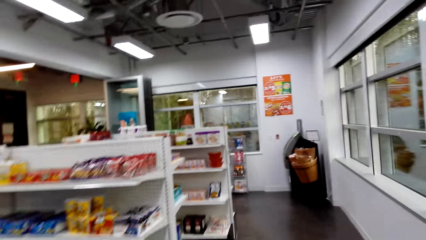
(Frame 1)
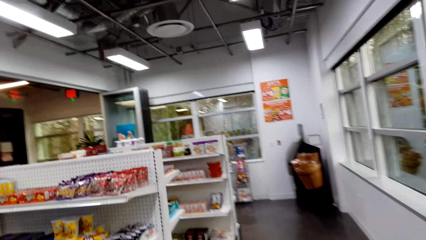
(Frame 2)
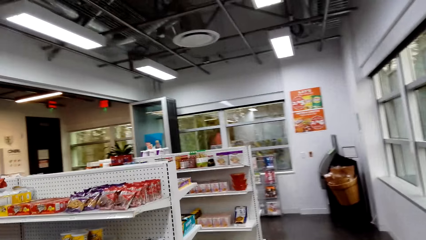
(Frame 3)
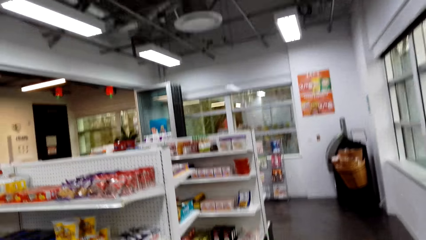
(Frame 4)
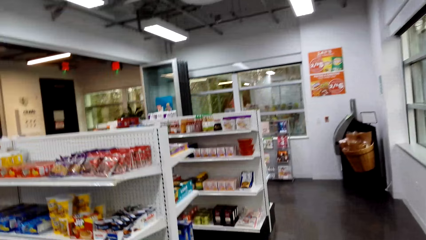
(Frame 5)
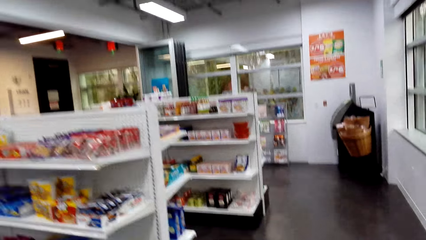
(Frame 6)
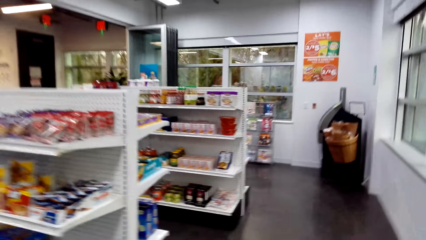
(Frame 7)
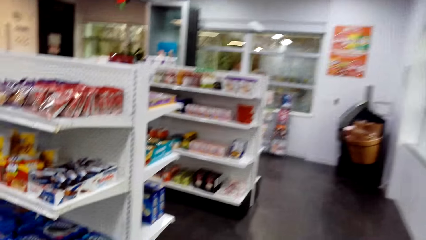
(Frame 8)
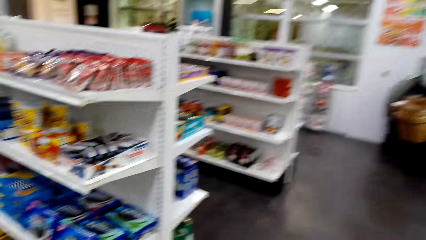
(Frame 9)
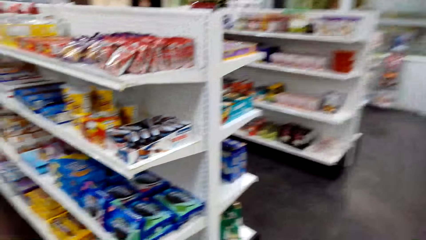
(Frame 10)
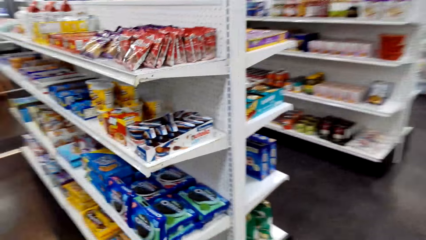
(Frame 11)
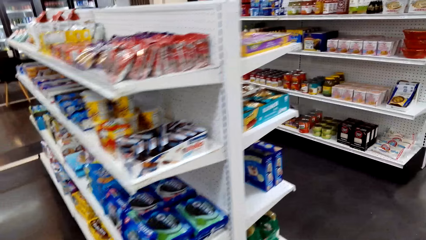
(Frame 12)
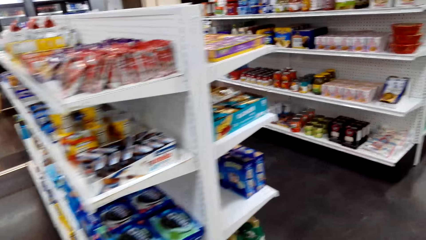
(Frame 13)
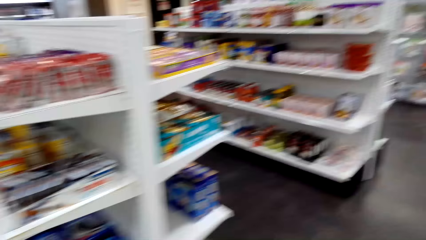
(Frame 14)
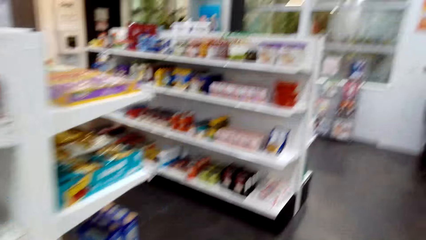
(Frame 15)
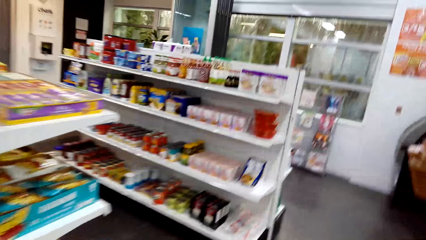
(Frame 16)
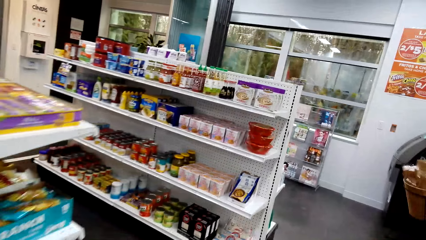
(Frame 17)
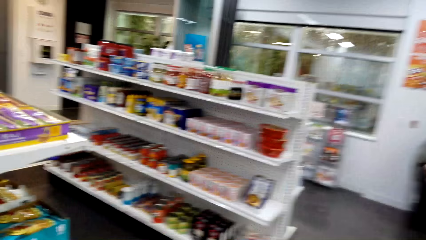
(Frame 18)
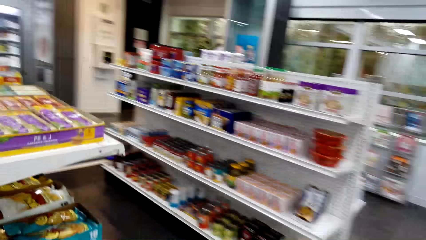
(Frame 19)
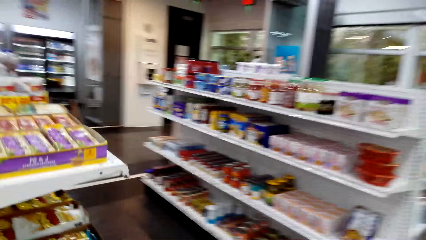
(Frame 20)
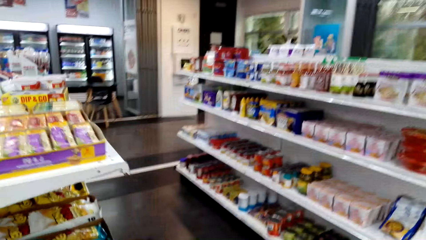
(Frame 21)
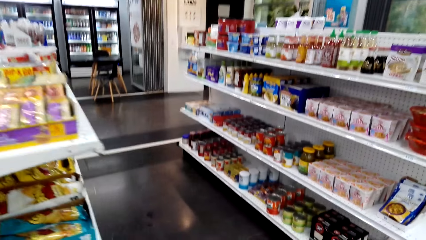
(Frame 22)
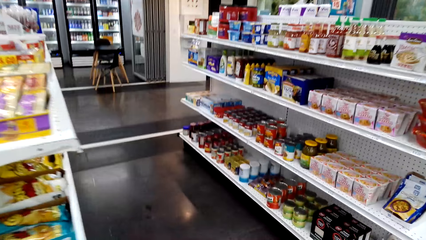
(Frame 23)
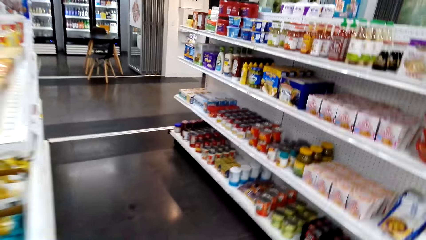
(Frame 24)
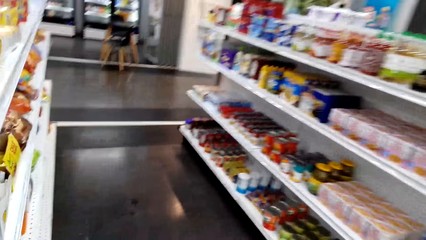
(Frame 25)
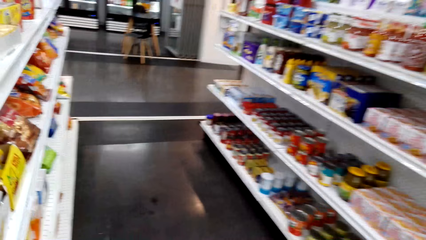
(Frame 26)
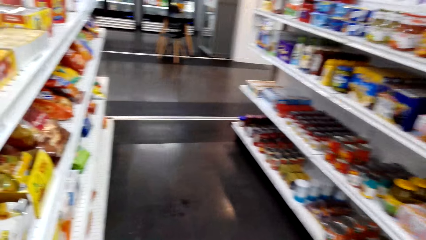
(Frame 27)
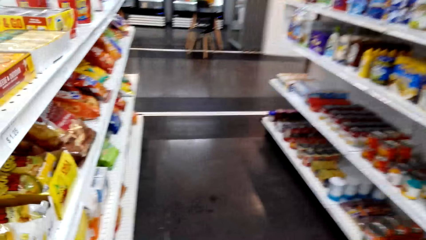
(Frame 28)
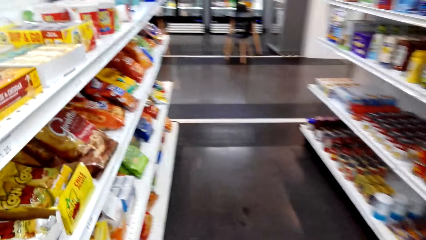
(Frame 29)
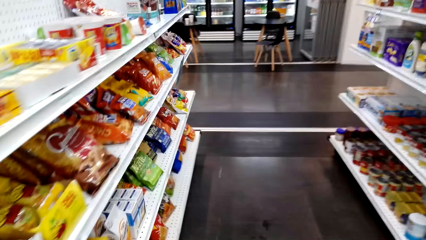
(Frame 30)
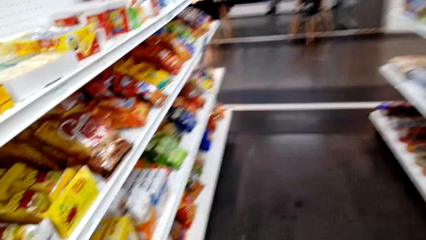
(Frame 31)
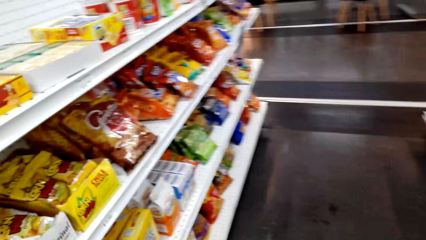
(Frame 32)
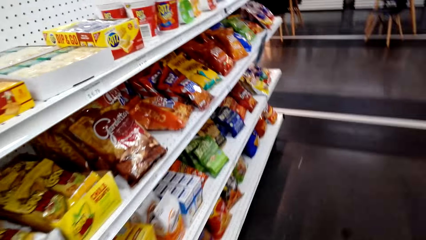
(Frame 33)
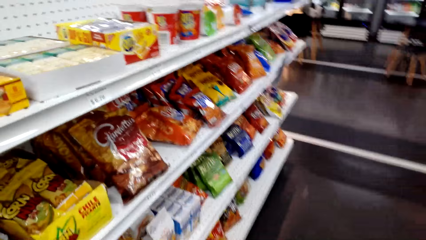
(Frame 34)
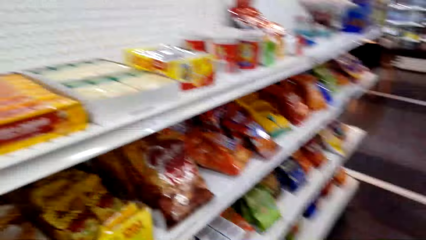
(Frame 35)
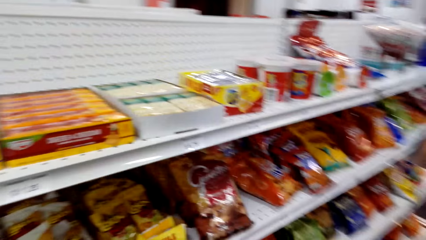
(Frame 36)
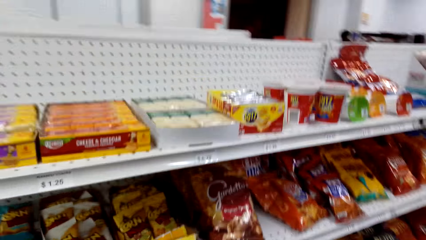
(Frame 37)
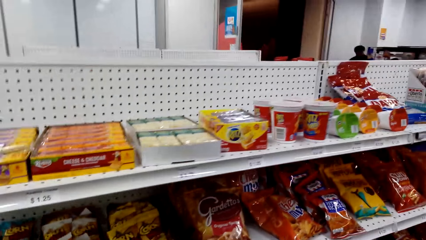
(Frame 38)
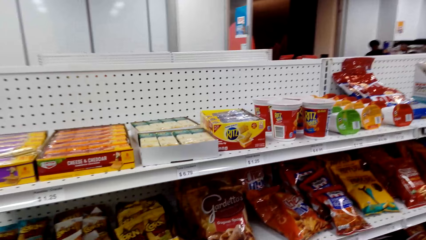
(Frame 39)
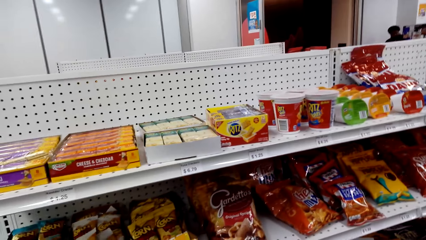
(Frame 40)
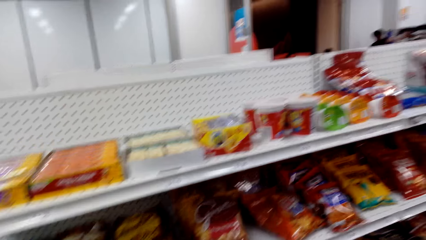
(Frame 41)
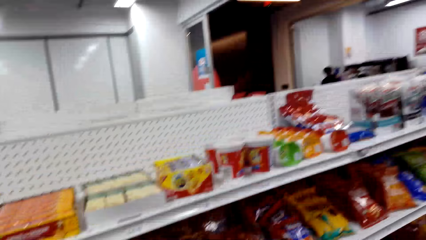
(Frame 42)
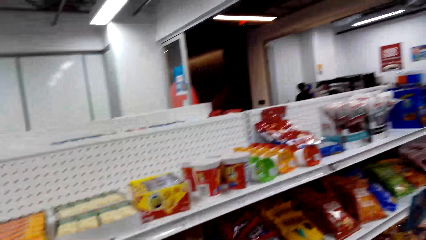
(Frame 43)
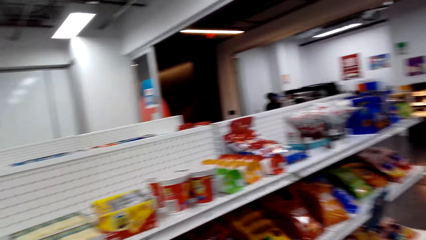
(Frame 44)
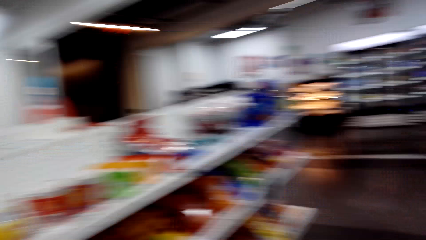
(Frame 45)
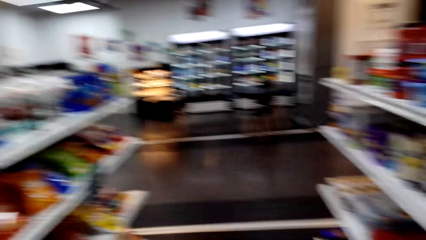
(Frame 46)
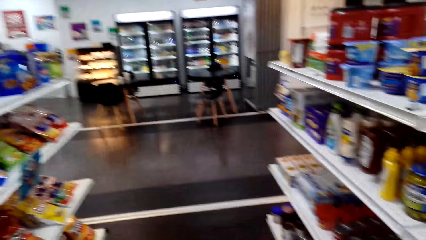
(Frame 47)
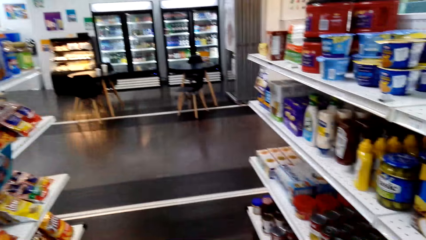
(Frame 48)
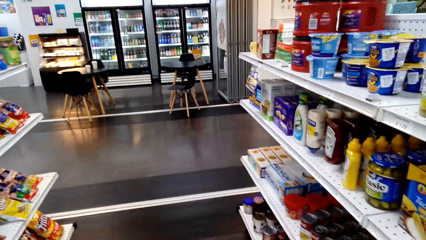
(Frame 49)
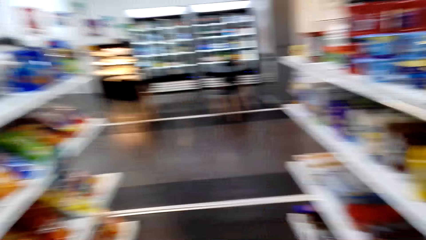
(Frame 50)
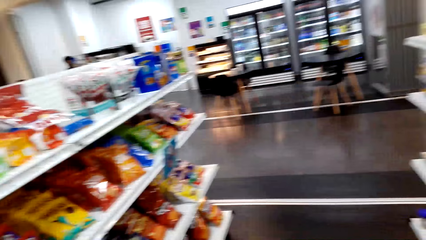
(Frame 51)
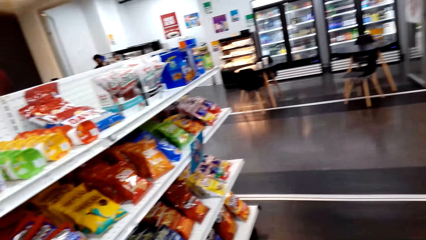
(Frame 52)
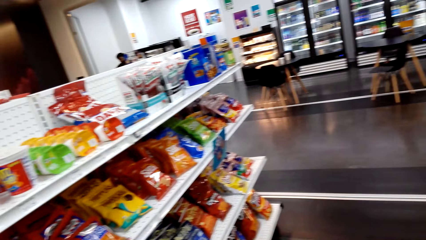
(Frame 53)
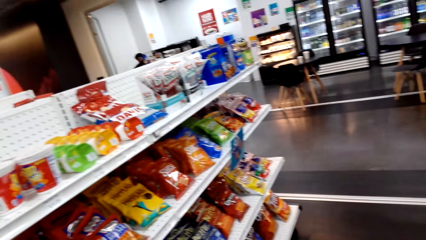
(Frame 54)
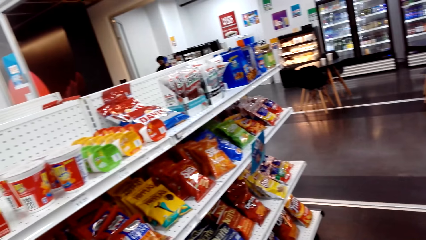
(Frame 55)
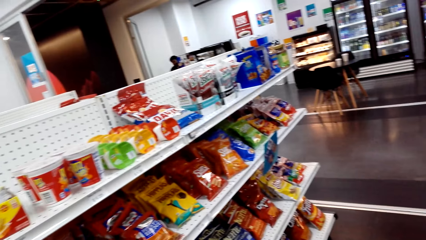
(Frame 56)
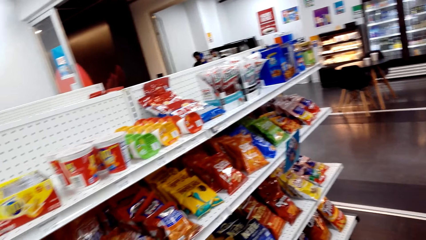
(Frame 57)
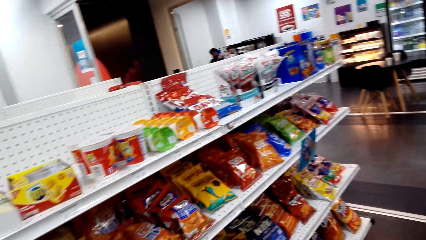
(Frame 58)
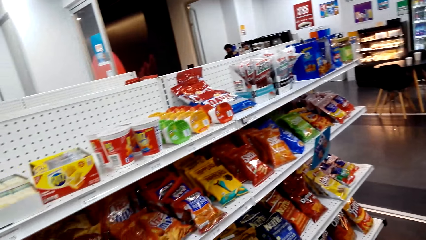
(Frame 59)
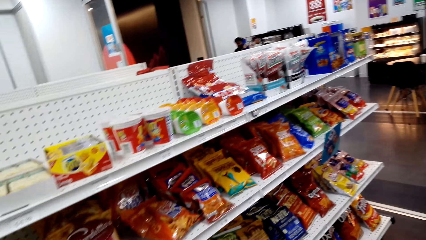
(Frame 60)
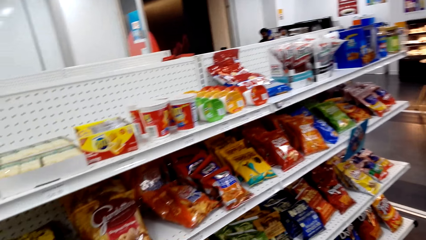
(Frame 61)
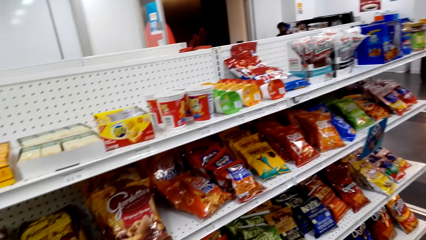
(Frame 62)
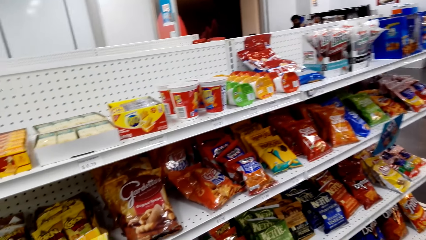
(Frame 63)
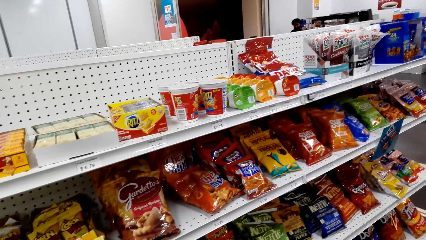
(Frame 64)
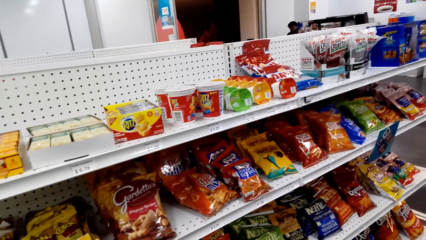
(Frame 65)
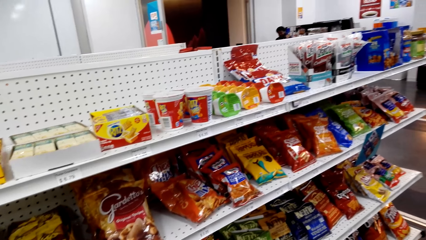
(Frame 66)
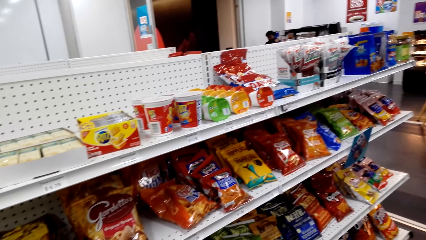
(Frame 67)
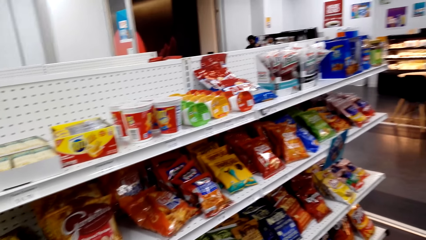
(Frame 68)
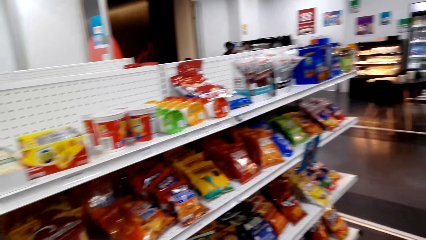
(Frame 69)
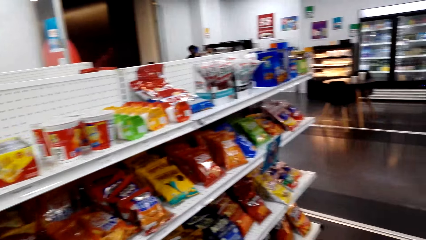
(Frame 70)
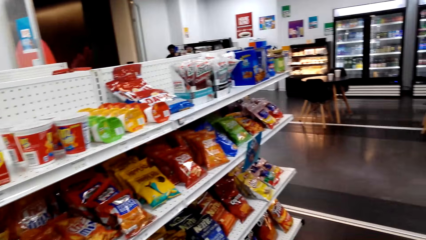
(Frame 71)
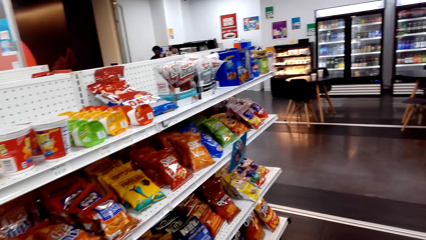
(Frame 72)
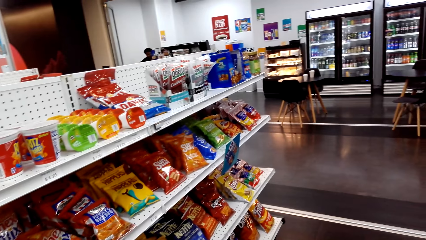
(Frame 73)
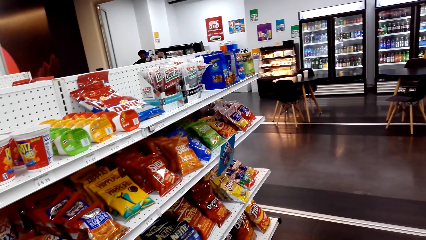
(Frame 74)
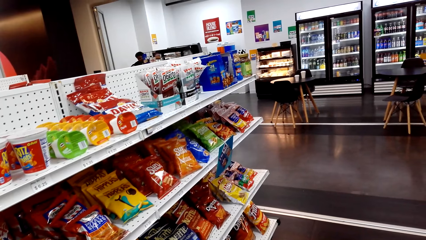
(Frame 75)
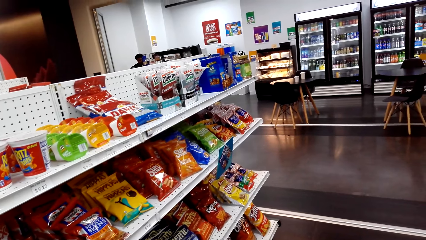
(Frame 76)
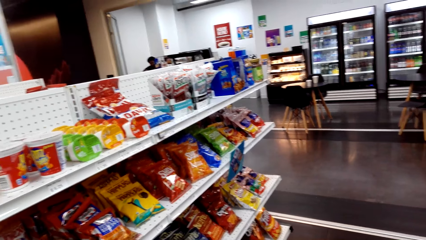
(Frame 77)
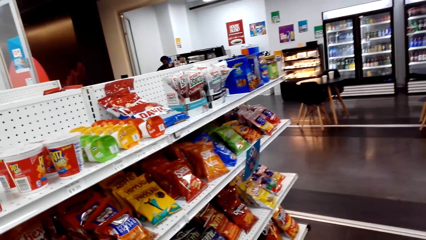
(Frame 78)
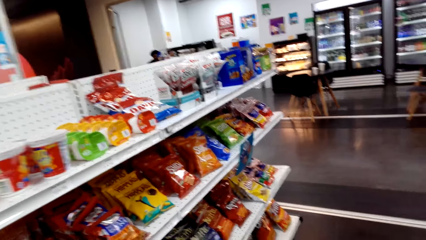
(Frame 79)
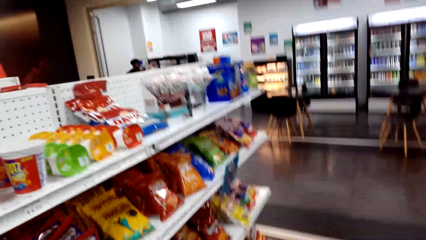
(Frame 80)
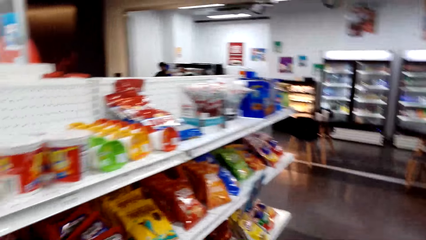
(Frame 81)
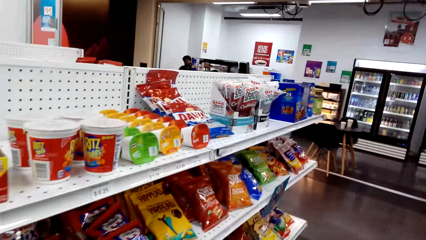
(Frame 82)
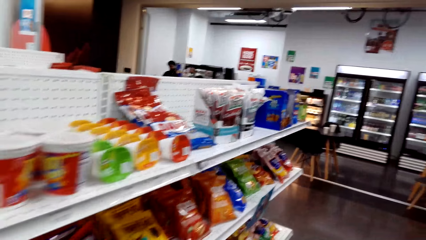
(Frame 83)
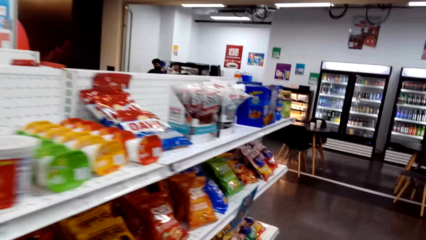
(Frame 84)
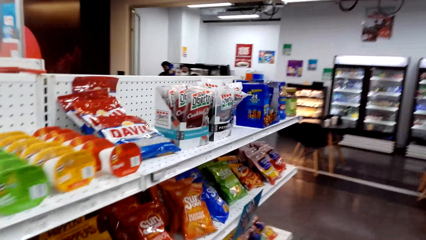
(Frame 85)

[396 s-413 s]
The camera wearer looks at snacks on the shelves.
